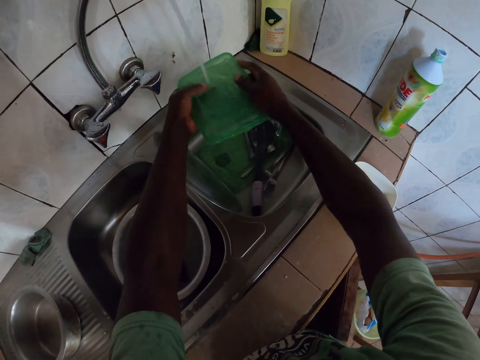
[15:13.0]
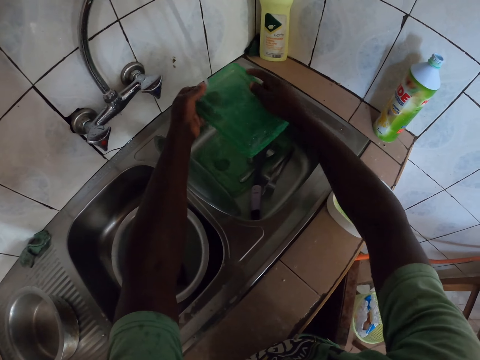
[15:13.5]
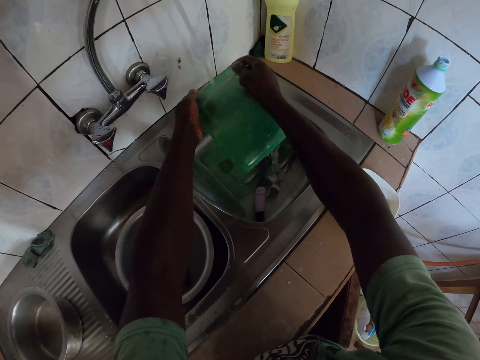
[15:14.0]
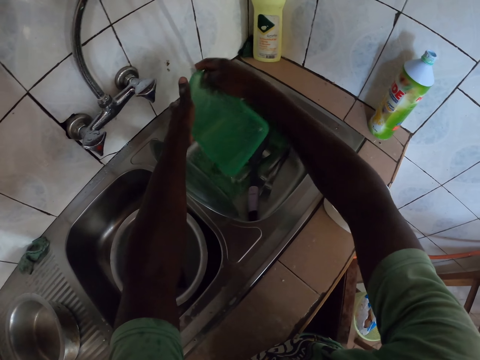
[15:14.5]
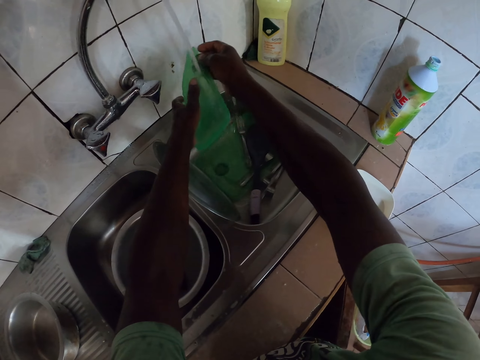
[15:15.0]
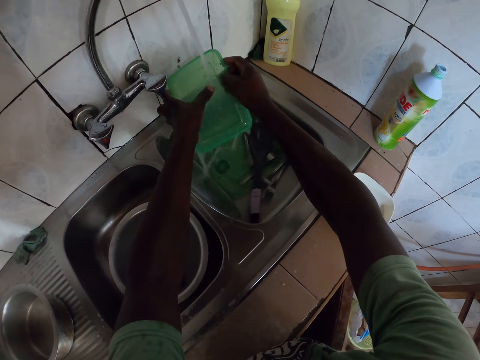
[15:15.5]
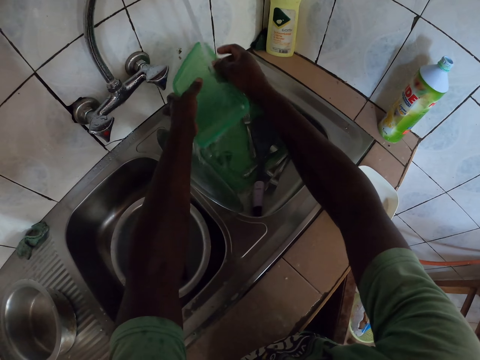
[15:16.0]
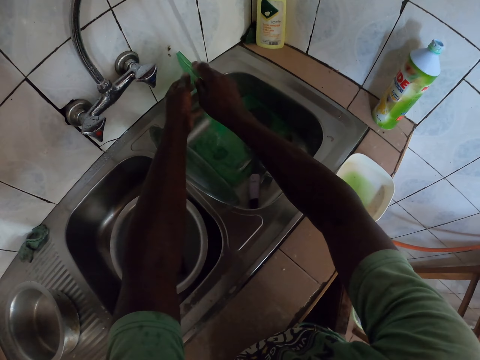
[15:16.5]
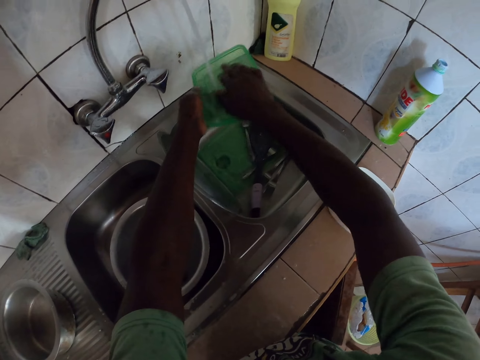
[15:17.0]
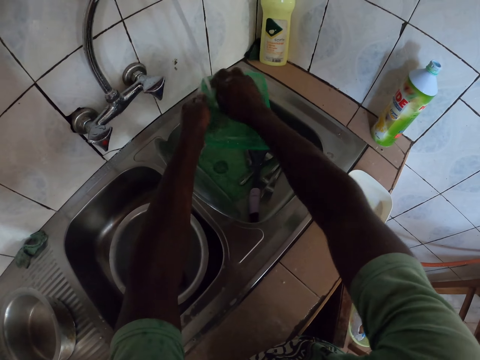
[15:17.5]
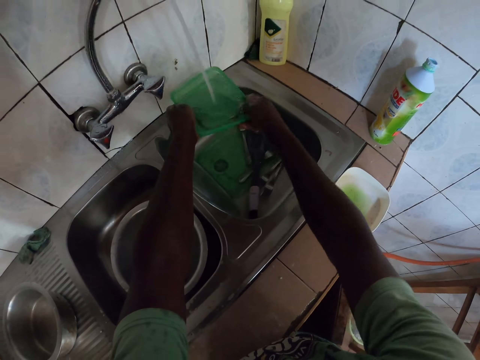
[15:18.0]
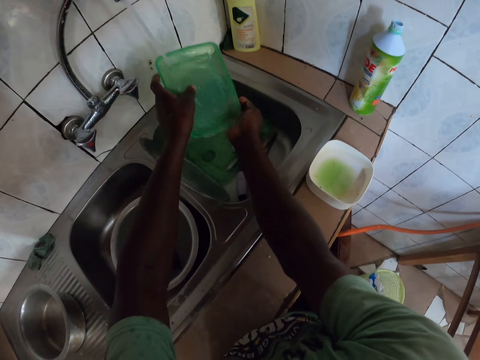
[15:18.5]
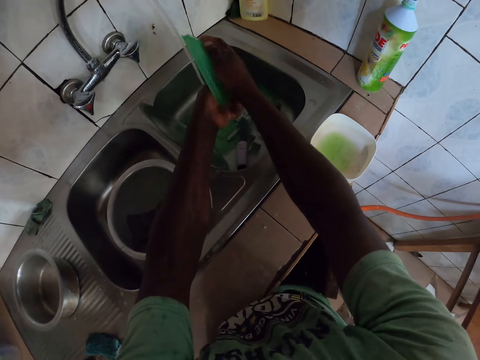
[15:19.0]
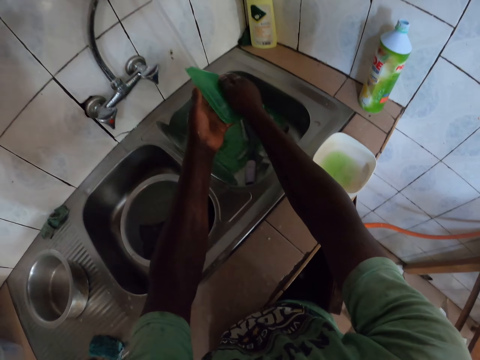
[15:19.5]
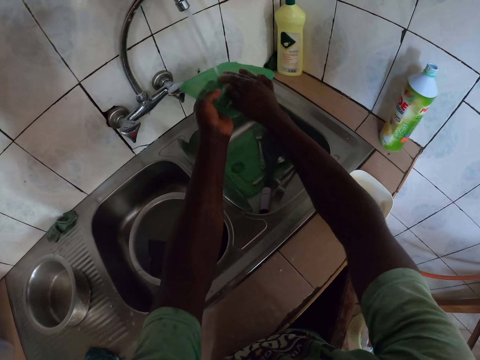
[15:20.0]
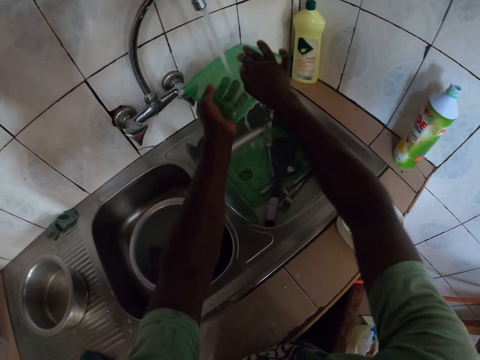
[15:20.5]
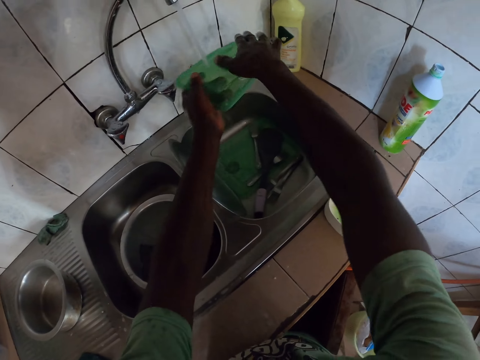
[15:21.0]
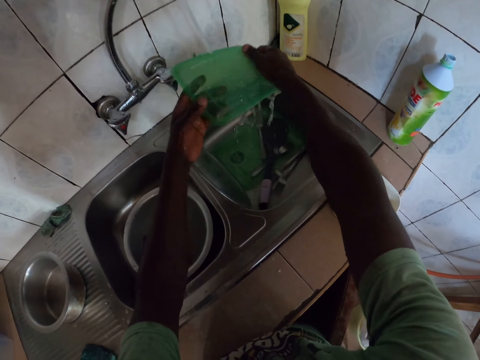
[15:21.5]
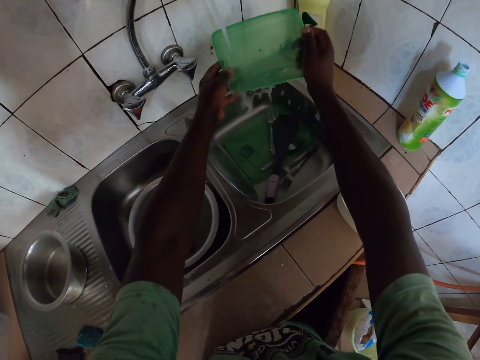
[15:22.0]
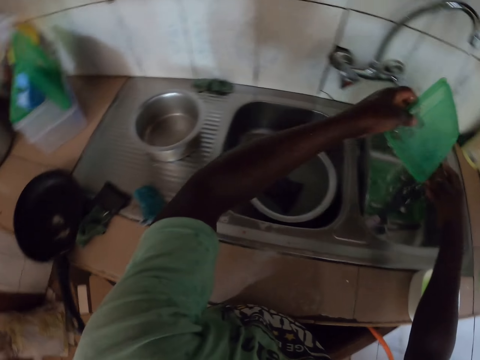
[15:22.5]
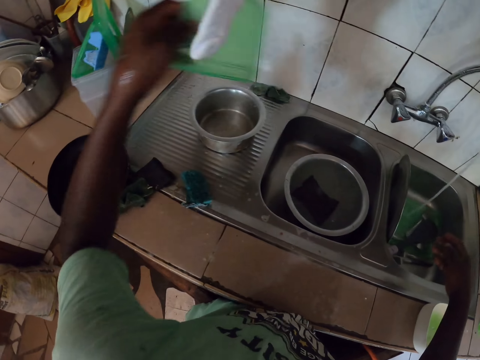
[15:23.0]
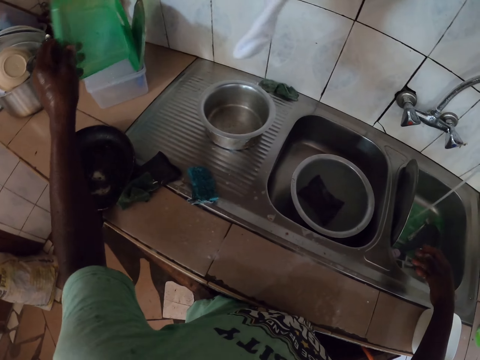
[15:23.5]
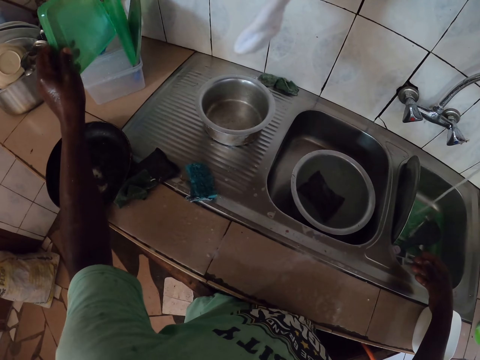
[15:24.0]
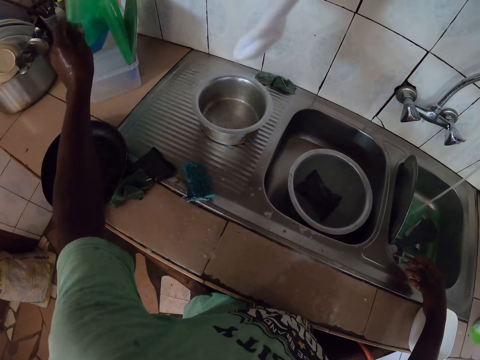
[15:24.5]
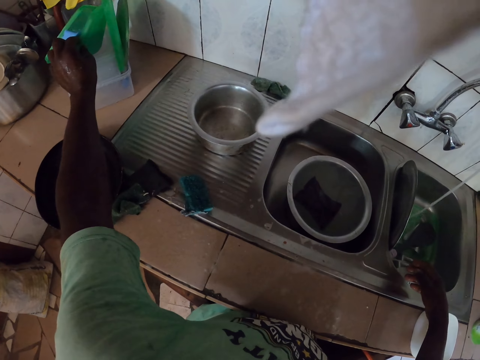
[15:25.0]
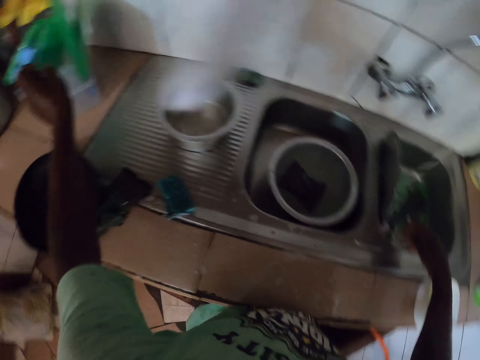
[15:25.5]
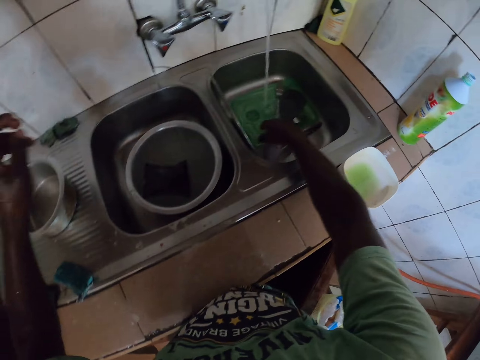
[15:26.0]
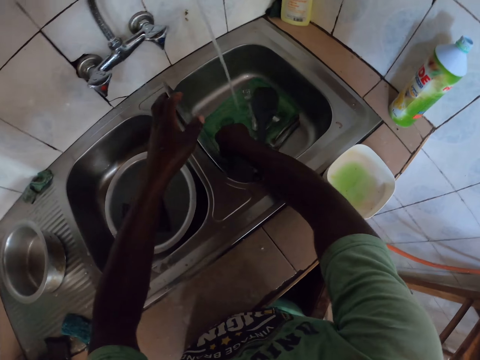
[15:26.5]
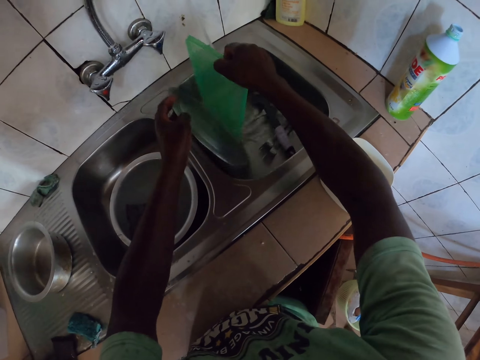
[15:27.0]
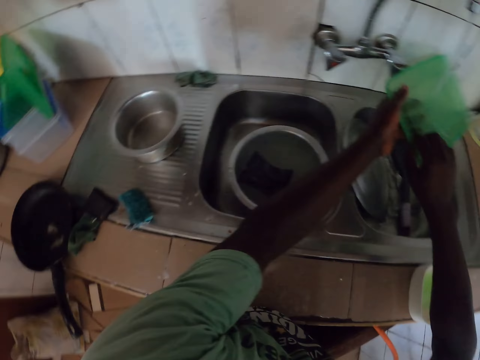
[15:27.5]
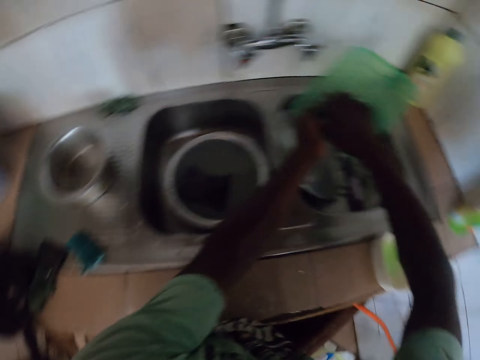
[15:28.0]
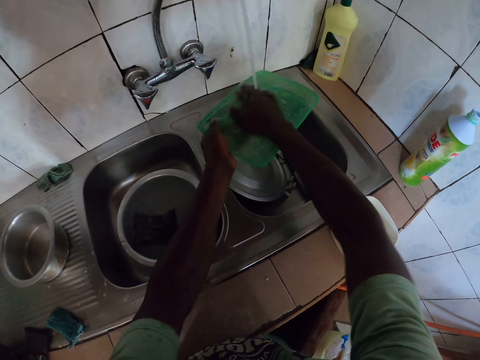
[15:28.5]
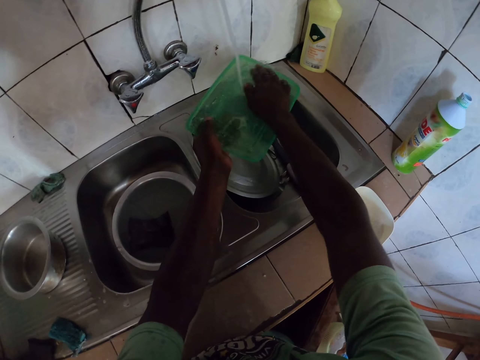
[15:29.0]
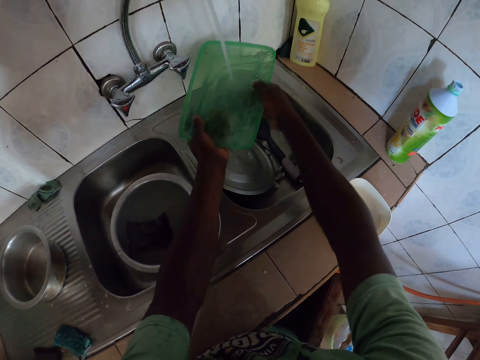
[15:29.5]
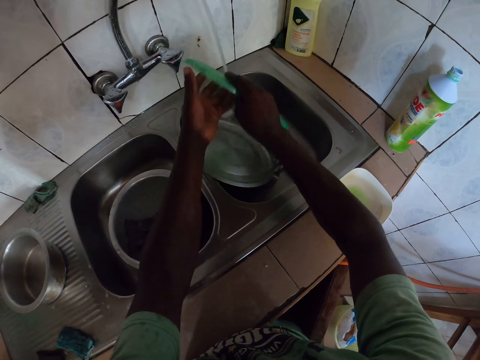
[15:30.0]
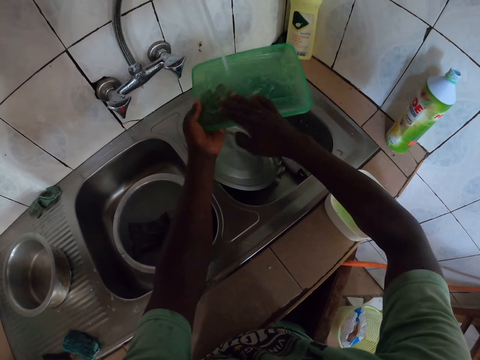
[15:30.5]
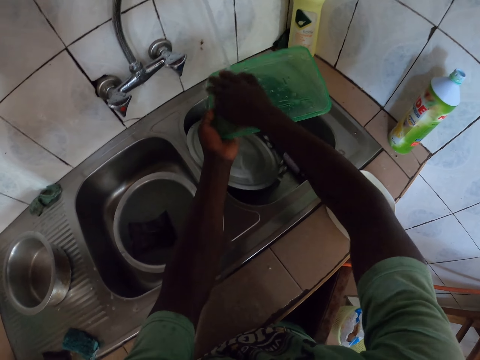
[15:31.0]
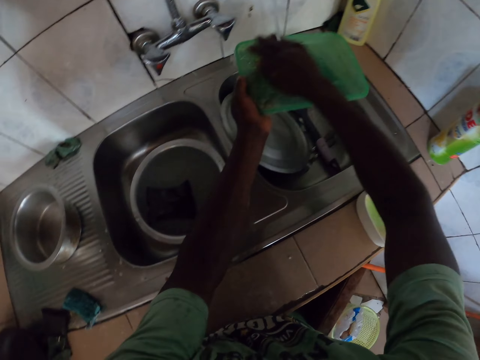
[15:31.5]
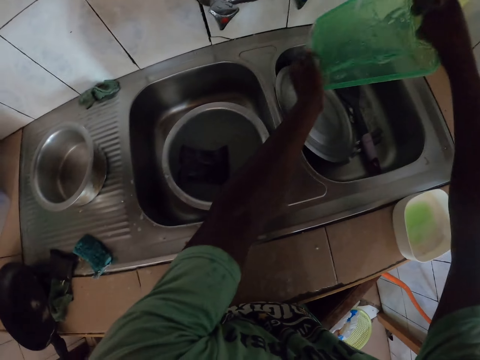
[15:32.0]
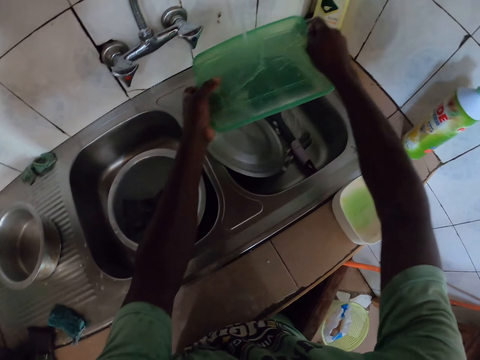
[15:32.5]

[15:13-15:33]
The camera wearer washes a dish. They put the container aside. They put plates on the container. They rinse another container.

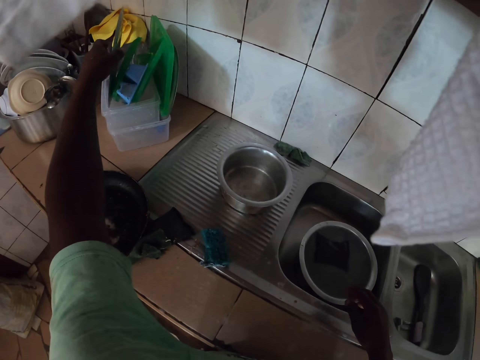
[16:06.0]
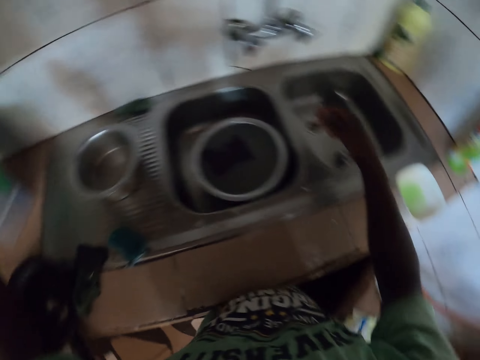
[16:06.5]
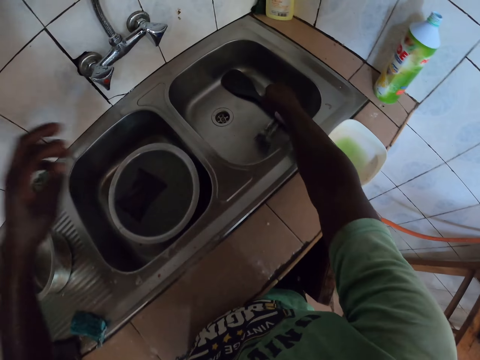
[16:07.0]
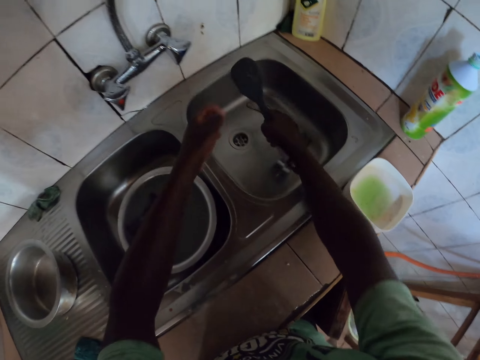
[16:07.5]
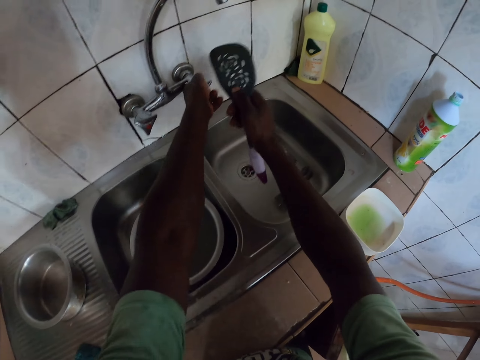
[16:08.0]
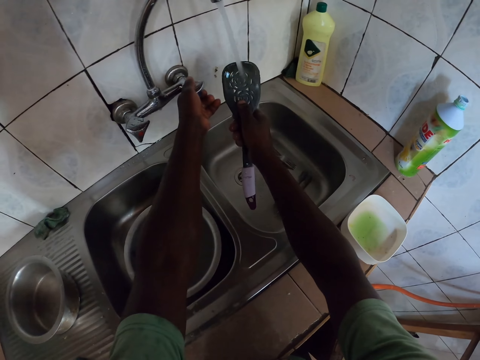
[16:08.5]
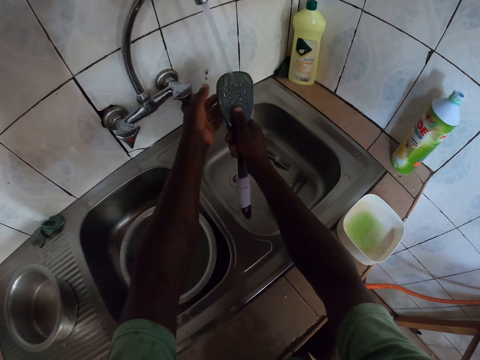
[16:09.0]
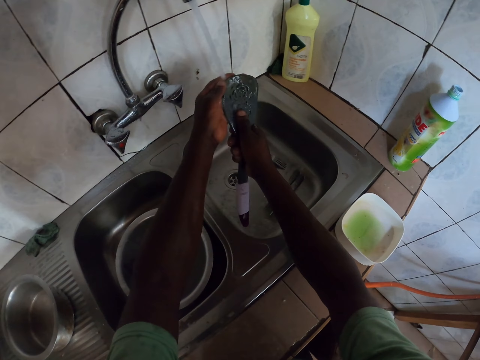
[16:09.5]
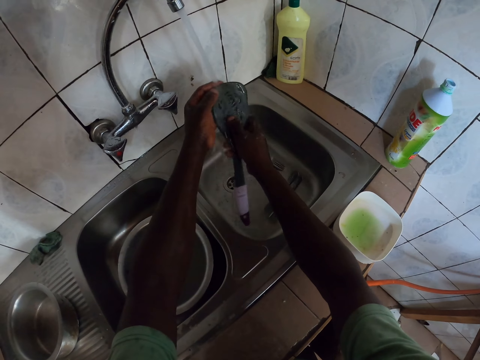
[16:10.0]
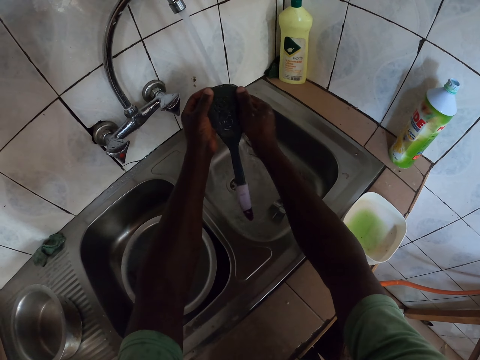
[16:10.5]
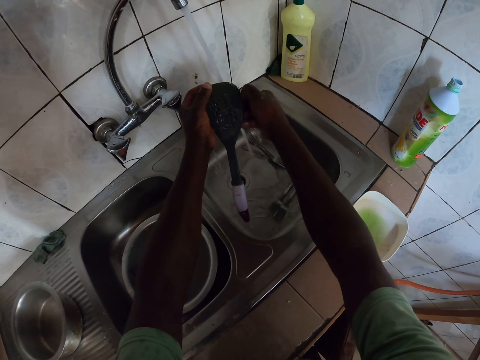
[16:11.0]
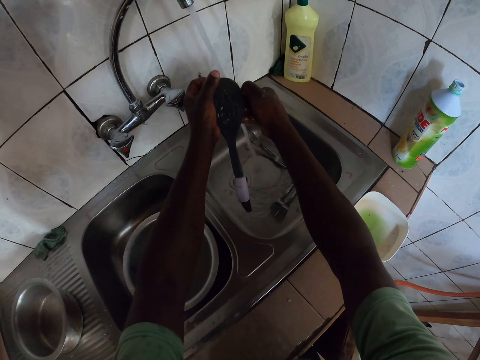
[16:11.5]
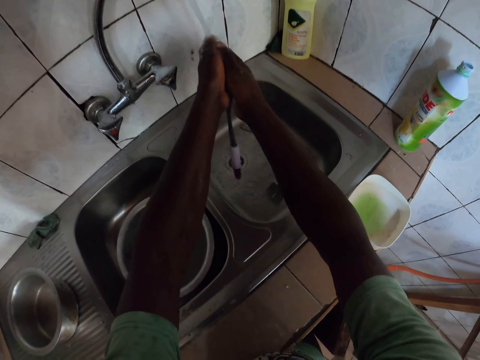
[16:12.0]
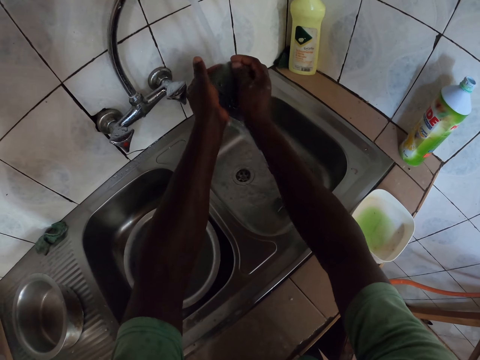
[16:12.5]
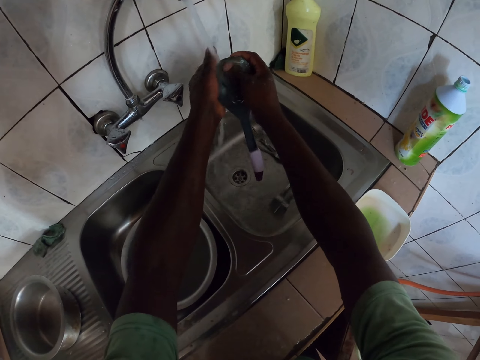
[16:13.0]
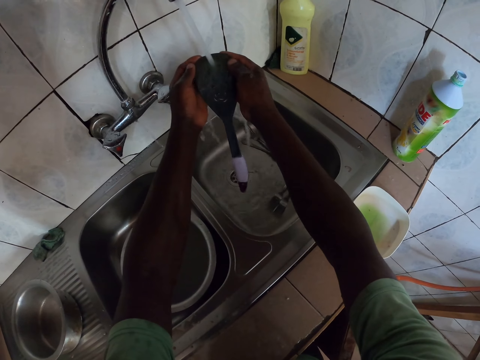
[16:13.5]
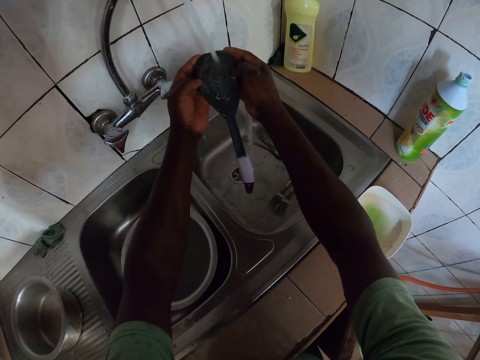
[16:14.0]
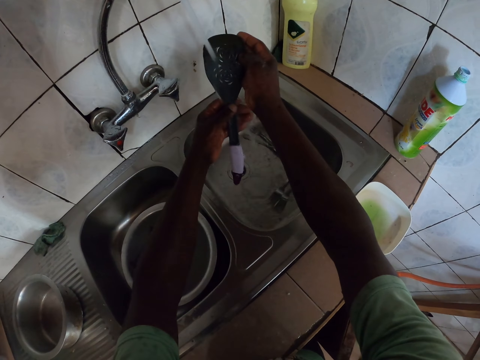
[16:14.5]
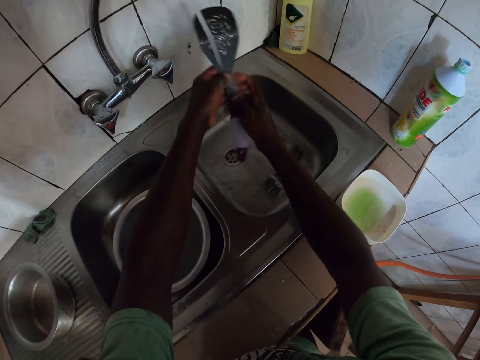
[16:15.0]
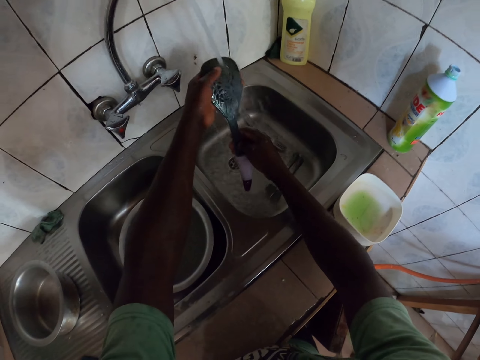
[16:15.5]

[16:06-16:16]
The camera wearer looks around. They pick up a spatula from the sink. They turn on a tap. They rinse the spatula.
